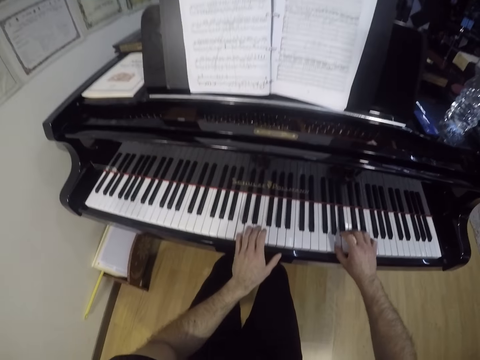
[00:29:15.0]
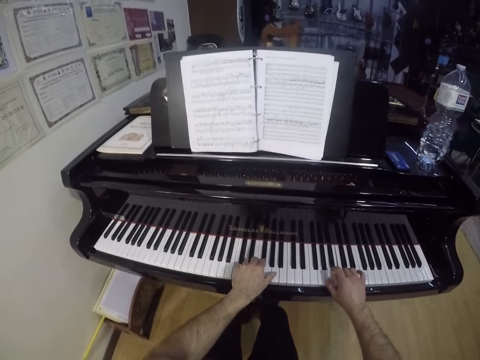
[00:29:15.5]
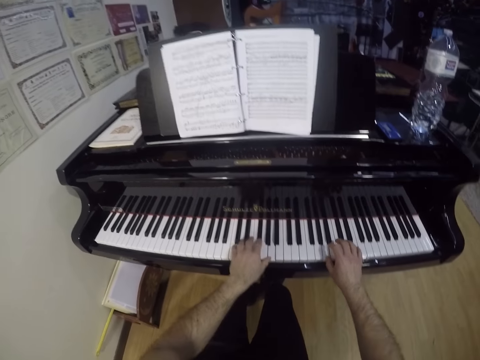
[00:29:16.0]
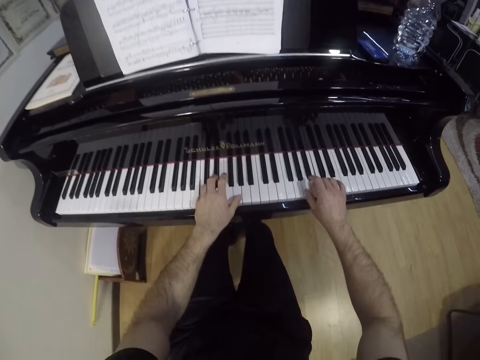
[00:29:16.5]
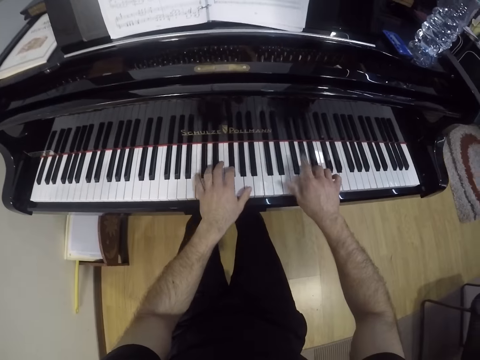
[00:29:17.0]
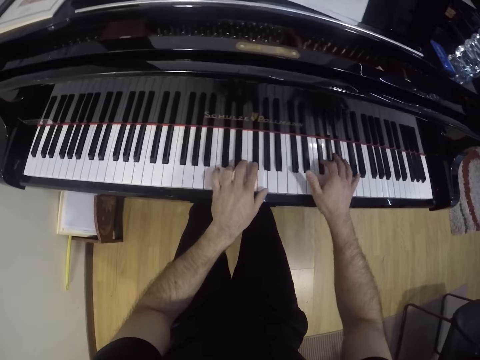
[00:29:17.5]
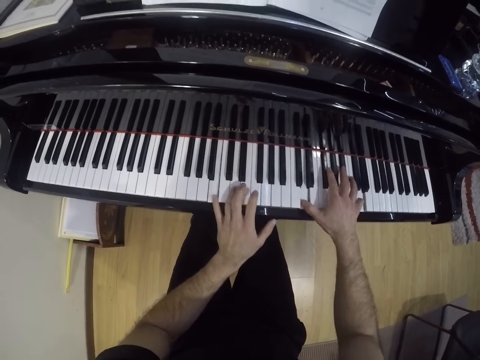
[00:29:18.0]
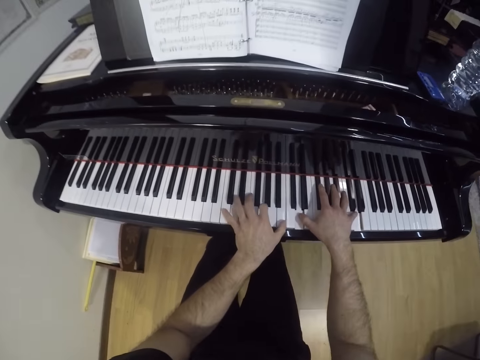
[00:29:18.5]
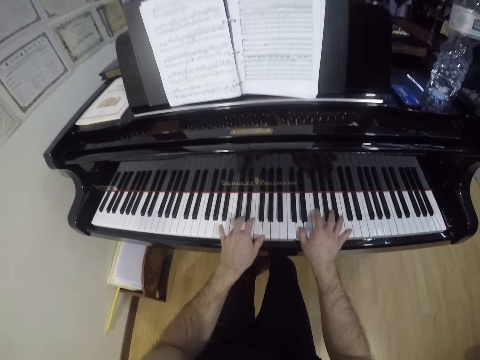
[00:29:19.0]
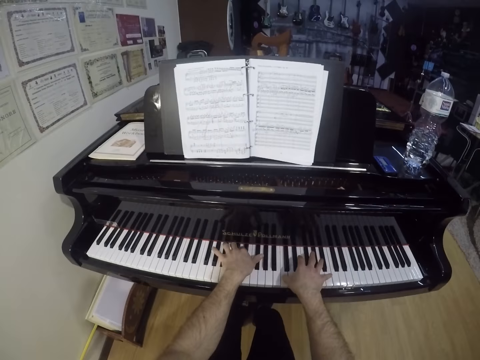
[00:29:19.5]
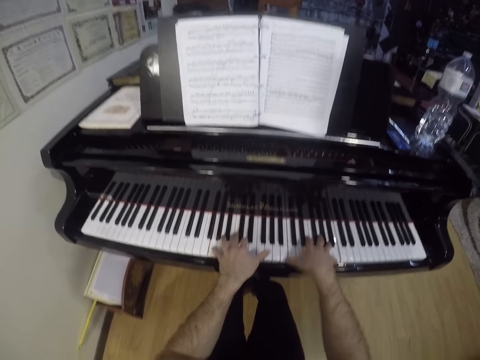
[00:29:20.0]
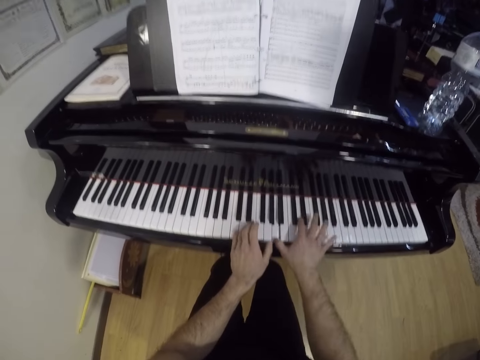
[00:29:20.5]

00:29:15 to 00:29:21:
The camera wearer plays a piano.

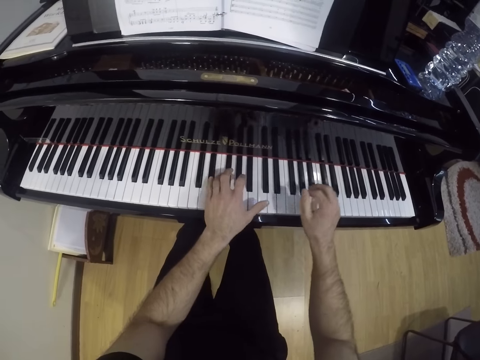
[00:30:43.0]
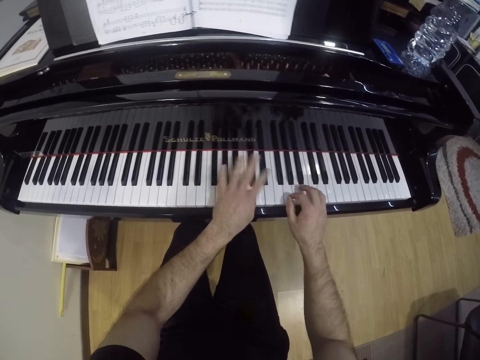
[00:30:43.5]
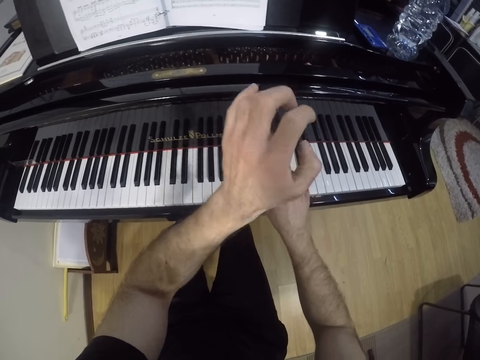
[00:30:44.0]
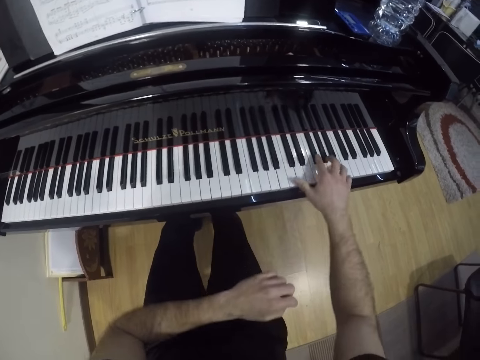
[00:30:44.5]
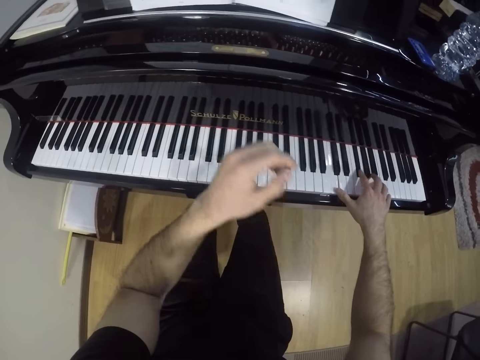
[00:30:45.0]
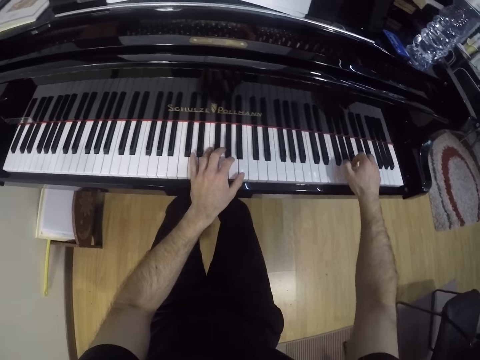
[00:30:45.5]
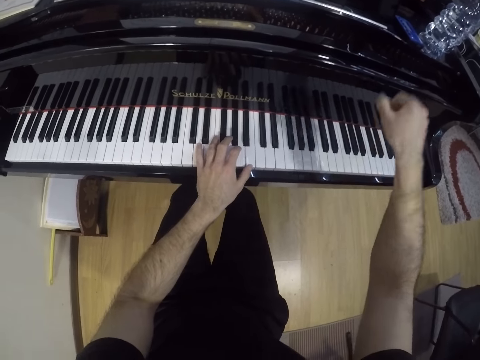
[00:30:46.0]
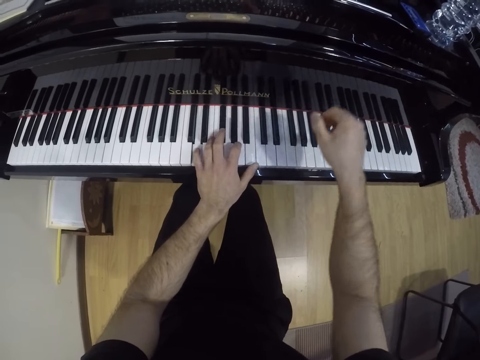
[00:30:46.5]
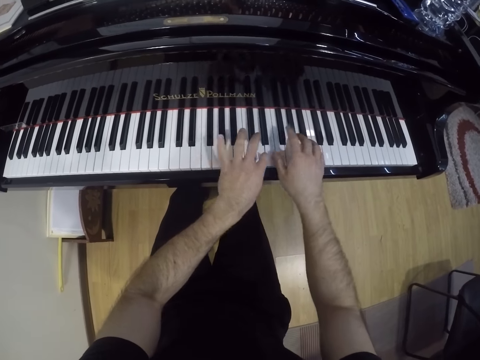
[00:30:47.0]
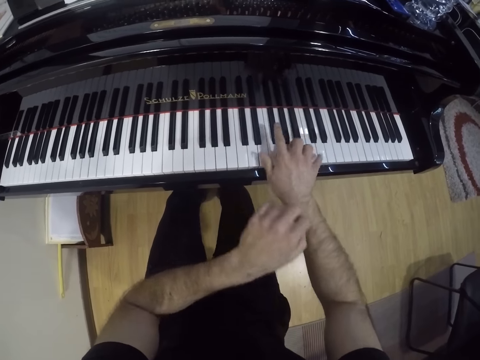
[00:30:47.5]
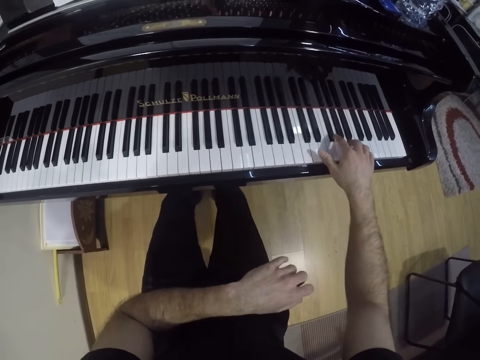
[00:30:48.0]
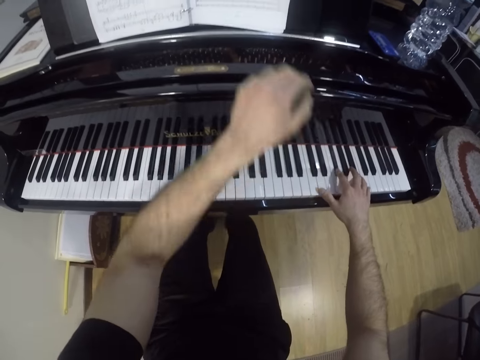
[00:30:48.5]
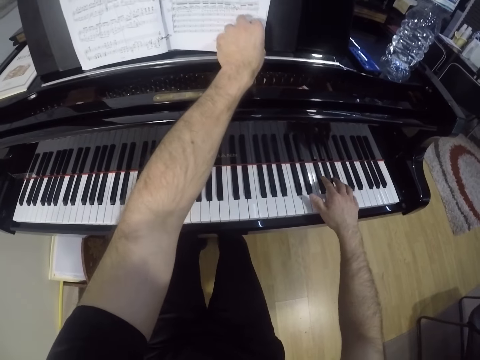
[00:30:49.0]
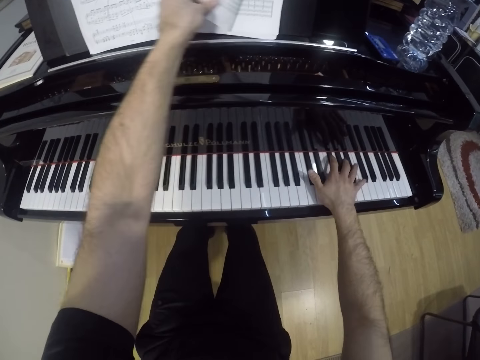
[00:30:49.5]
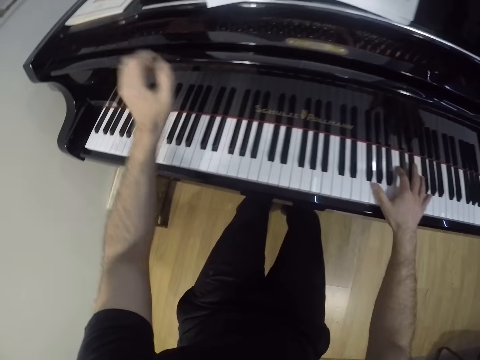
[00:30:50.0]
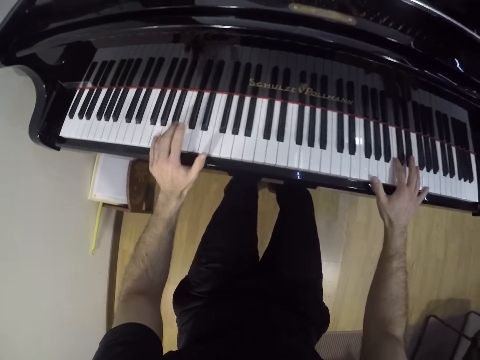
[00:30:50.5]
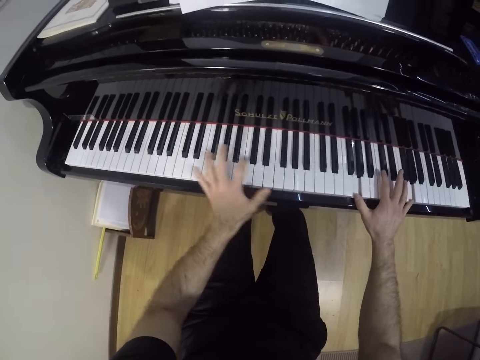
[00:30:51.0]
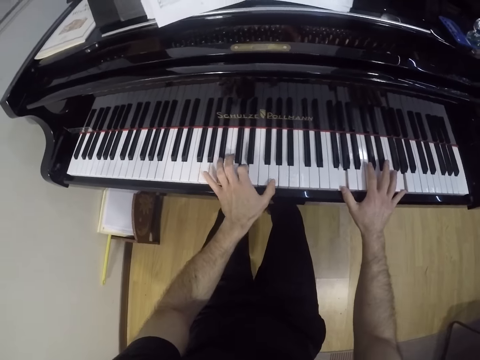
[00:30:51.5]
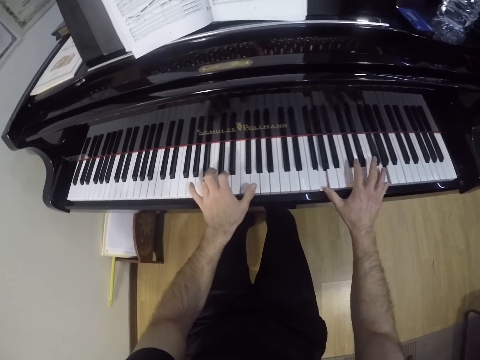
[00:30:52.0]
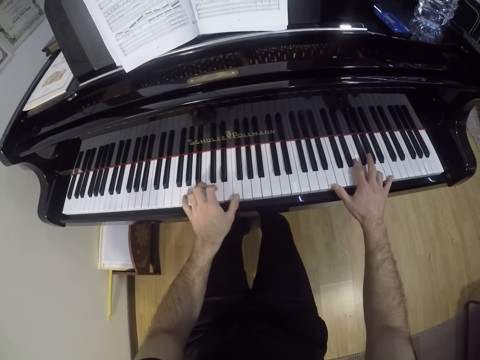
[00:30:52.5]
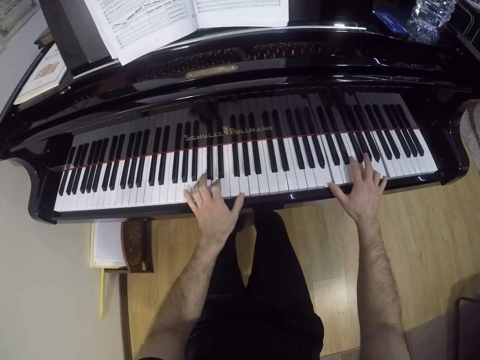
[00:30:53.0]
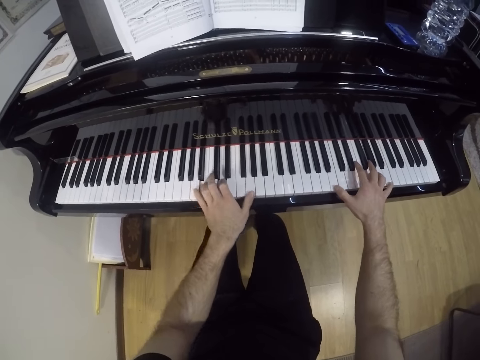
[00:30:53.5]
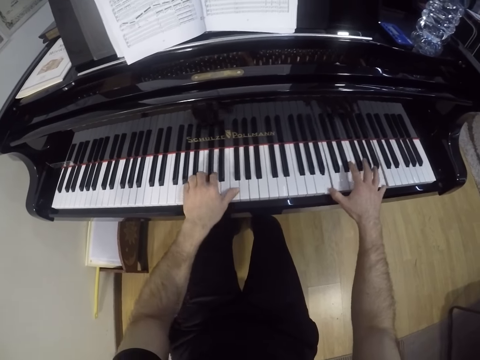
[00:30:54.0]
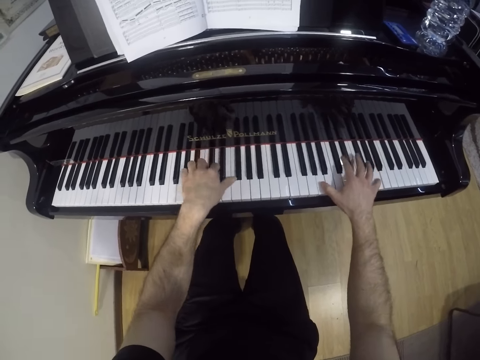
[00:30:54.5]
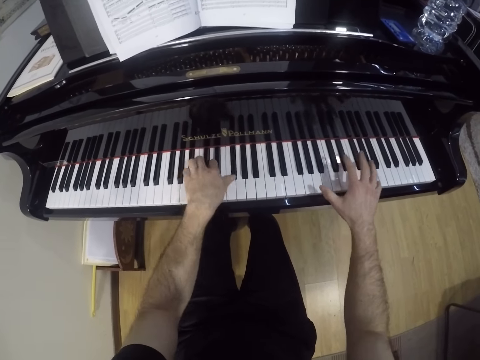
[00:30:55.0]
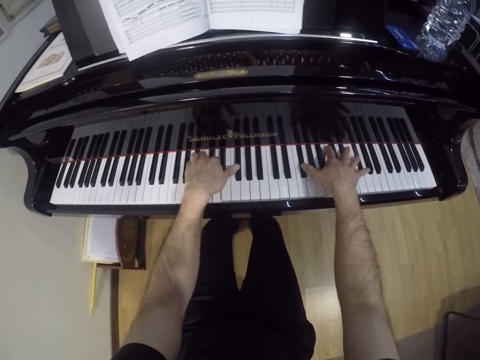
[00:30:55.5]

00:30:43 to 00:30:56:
The camera wearer lifts up the hand and puts the hand down. He plays a piano. He turns a page on the music manuscript with his left hand. He plays the piano.

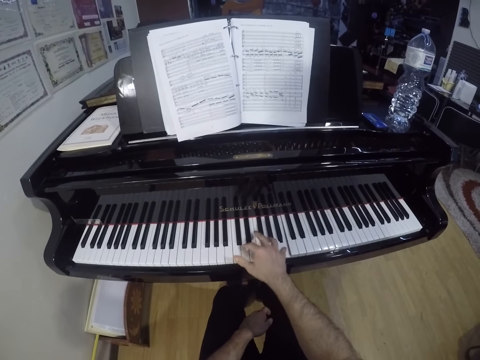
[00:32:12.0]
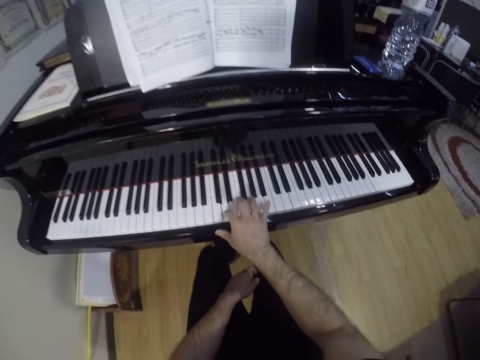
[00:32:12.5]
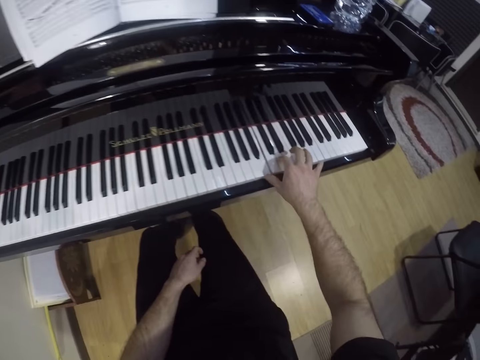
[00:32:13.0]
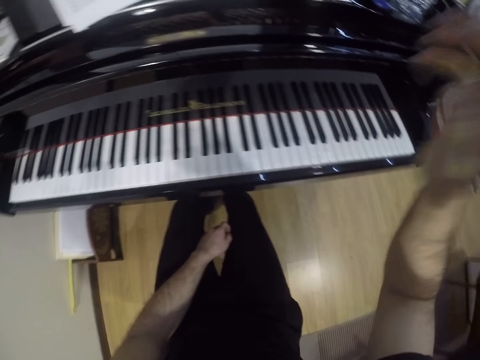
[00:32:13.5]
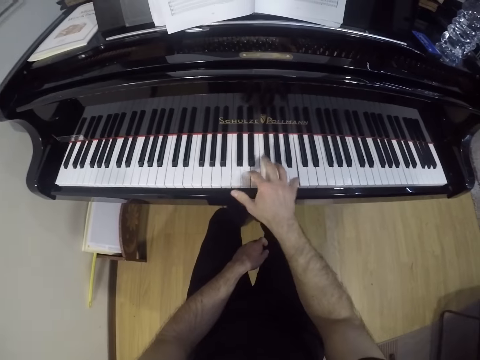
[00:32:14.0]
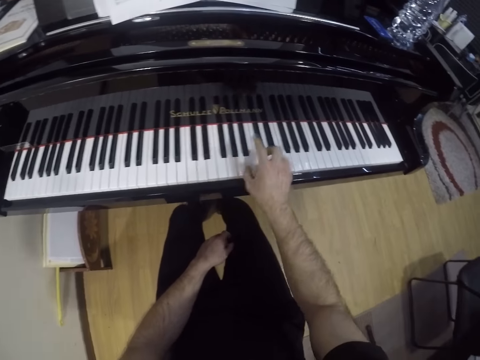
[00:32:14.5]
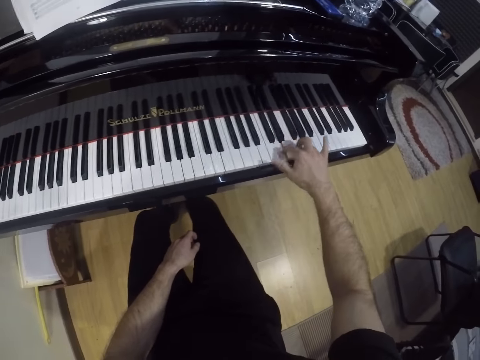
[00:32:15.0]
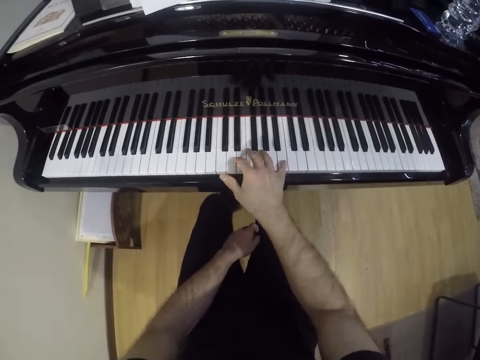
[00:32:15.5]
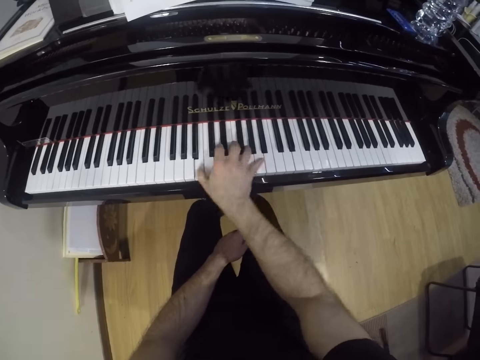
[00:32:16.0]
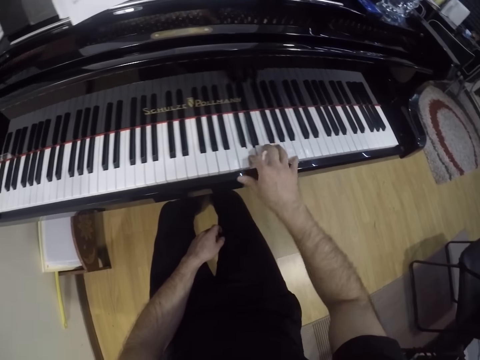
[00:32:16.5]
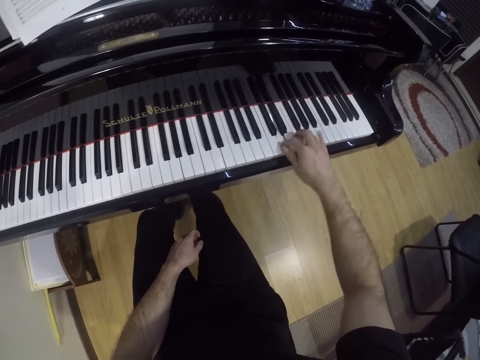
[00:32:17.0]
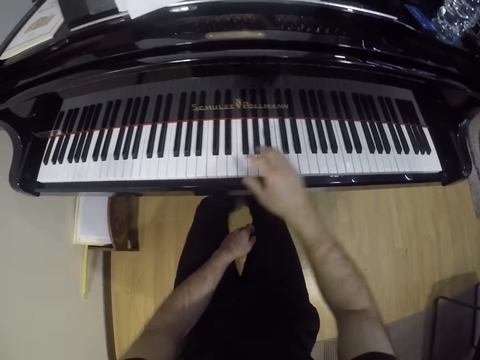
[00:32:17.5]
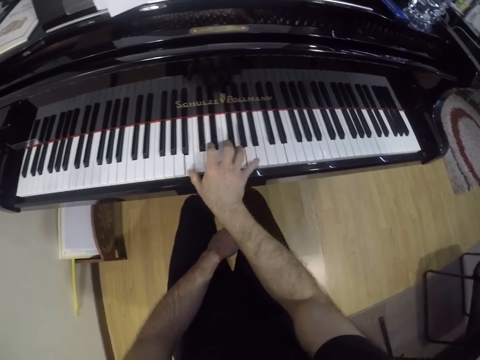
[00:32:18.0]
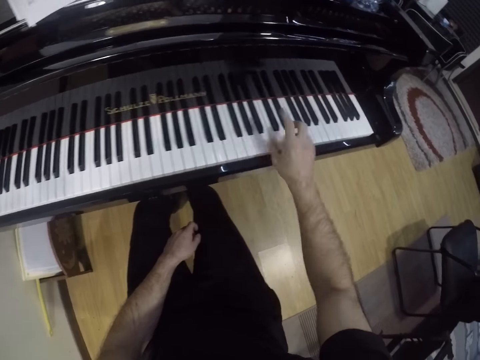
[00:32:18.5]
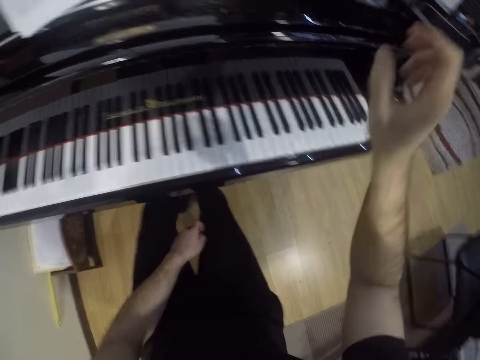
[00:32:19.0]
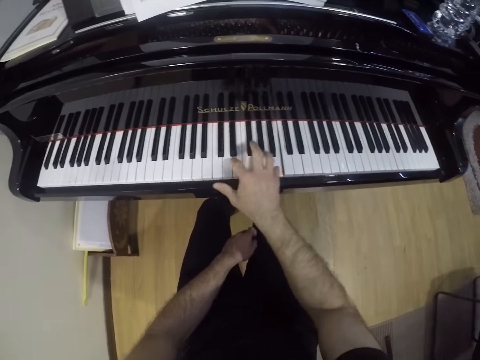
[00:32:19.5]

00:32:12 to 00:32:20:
The camera wearer moves the hand. They play the piano. They move the hand. They play the piano.
